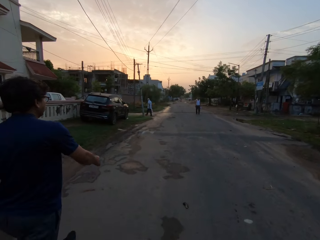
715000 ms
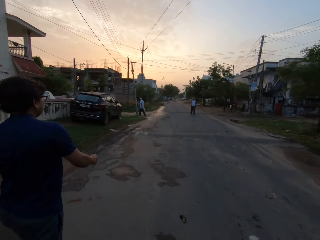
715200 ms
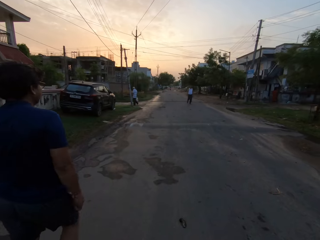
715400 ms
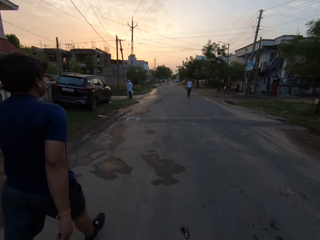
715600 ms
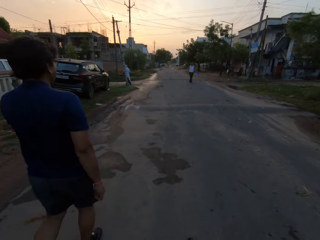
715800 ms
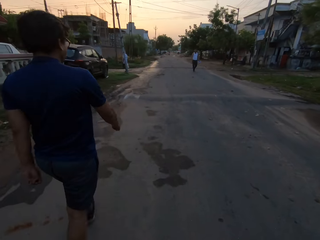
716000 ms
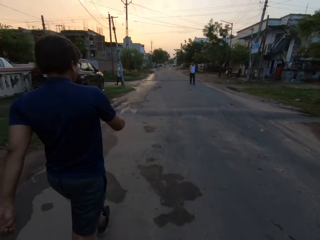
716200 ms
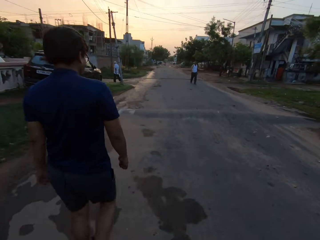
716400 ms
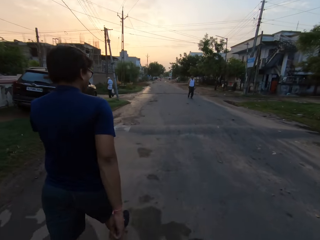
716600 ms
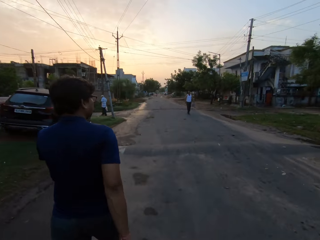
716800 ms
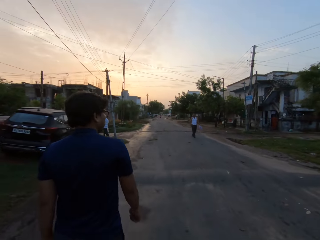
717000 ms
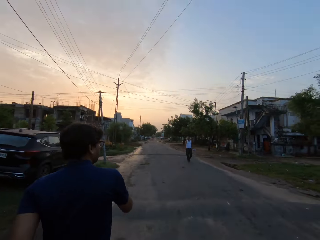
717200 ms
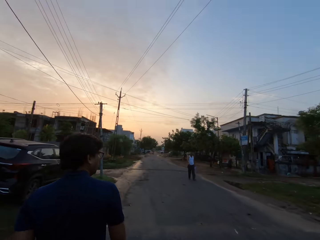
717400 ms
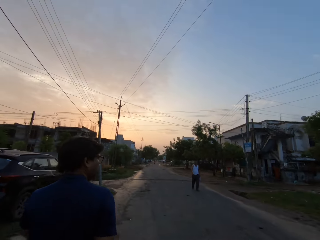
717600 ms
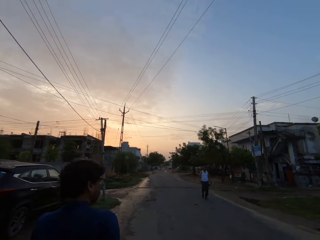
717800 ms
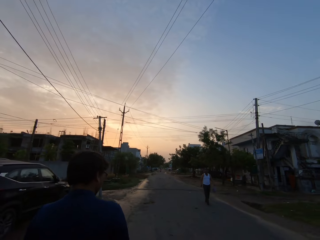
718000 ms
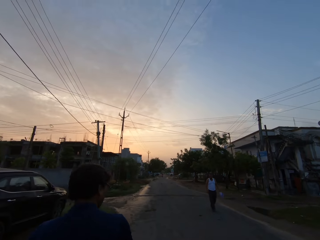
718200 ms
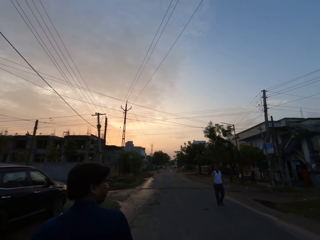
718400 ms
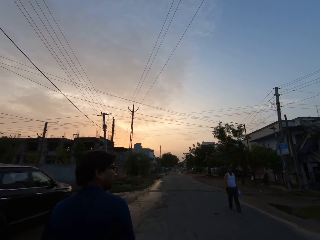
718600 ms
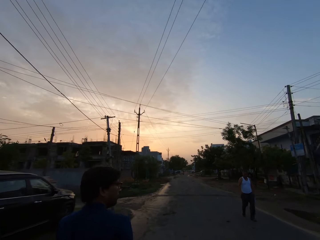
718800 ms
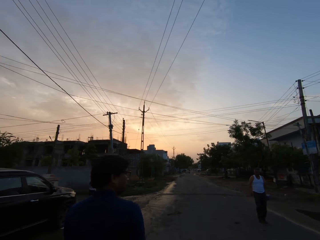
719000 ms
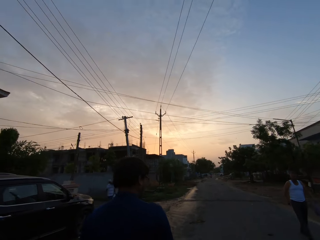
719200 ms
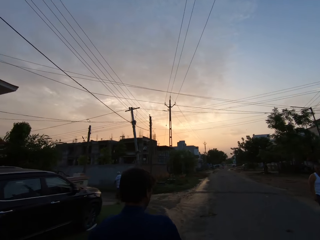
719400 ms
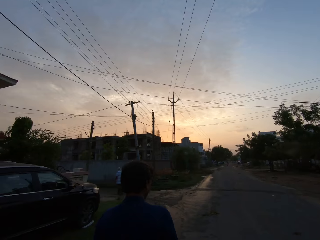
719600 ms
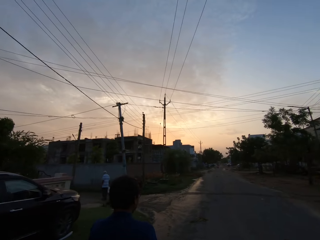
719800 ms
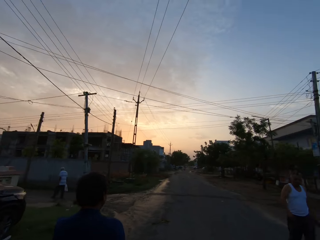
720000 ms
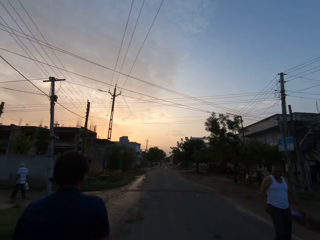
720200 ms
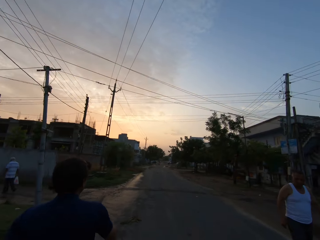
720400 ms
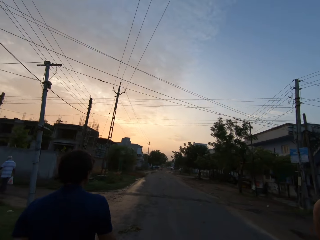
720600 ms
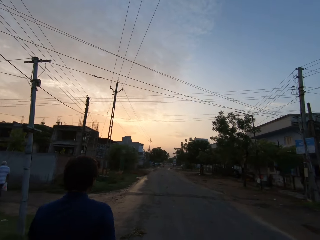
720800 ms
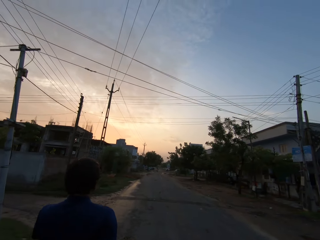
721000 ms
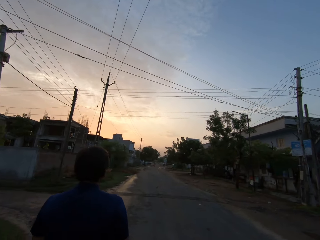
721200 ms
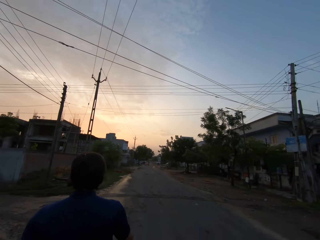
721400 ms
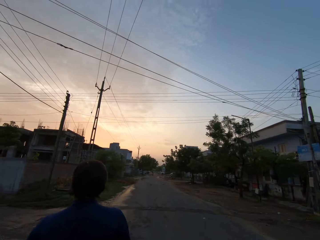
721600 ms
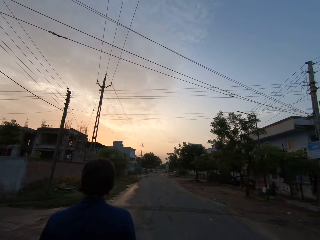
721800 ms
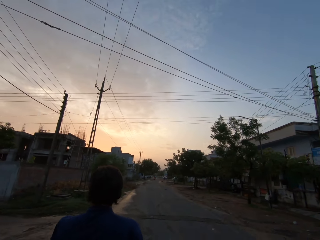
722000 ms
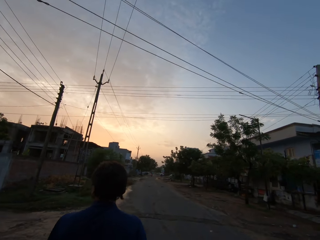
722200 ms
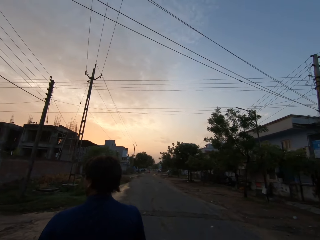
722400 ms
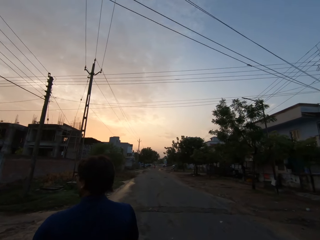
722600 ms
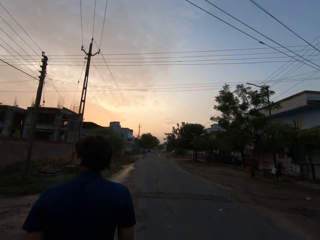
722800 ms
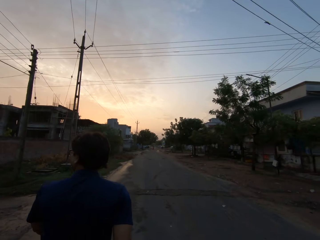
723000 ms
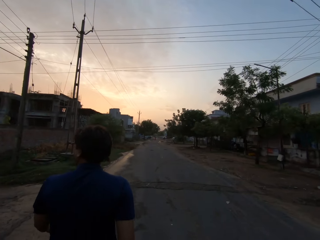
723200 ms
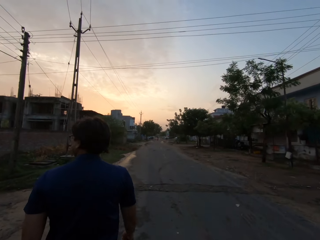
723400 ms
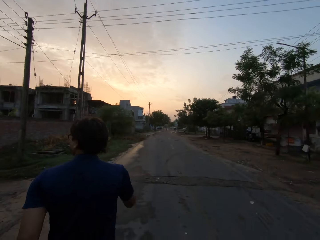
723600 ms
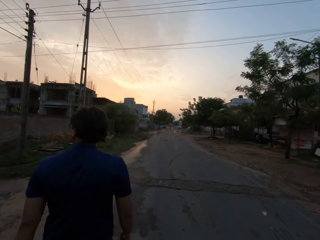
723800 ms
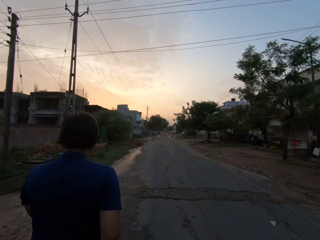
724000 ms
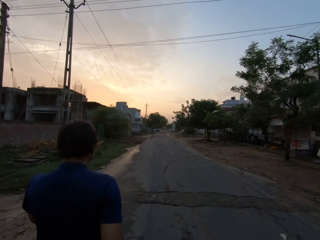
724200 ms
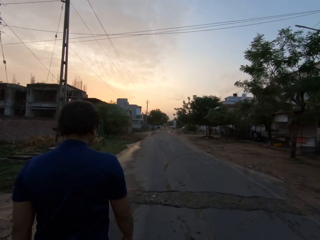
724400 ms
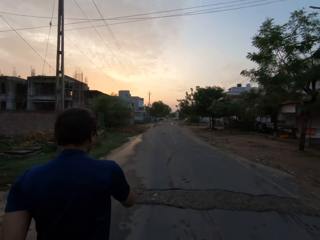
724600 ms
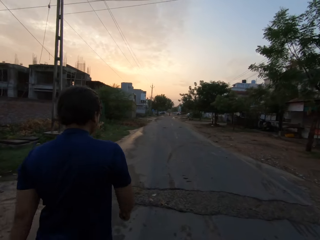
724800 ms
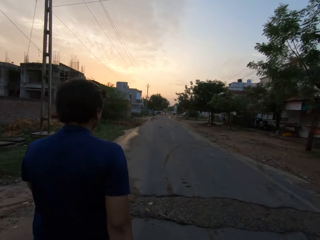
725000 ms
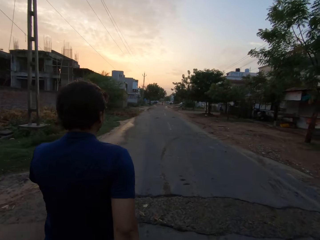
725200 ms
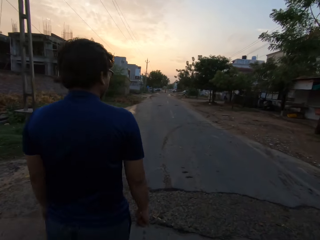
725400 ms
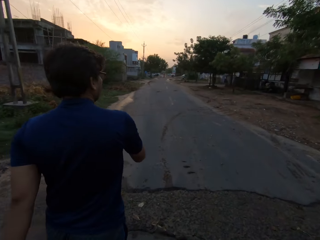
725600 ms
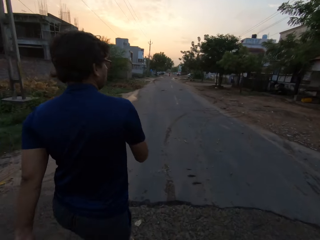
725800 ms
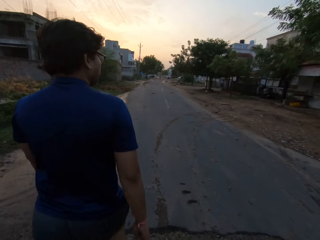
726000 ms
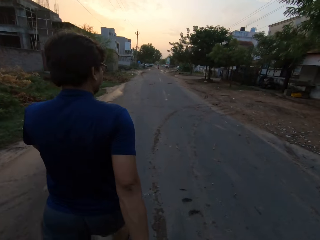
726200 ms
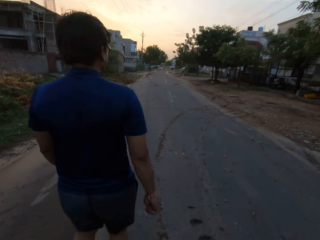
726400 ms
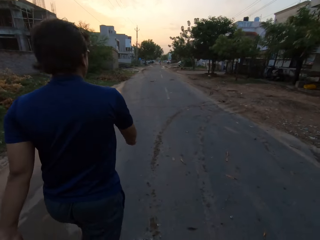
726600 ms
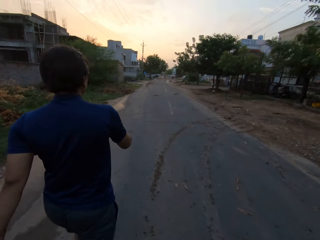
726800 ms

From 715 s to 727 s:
A man looks around on a road. The camera wearer walks past the man on the road.

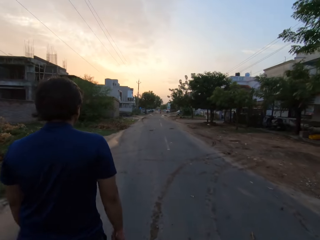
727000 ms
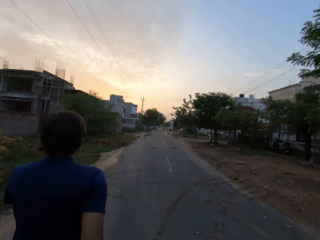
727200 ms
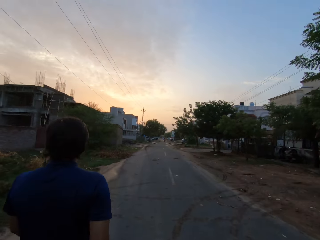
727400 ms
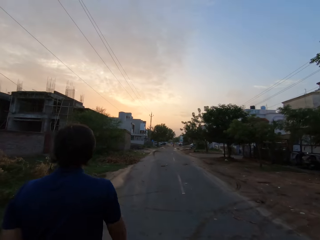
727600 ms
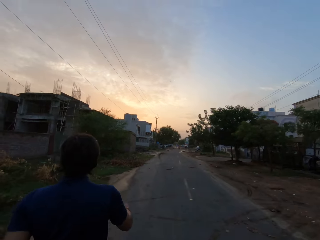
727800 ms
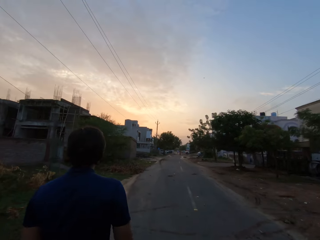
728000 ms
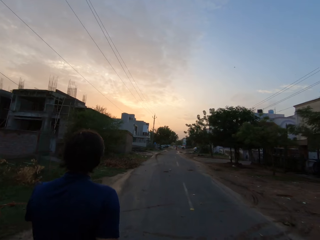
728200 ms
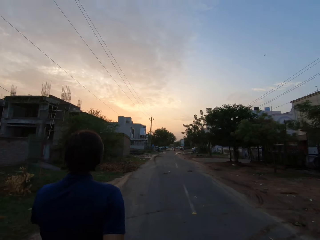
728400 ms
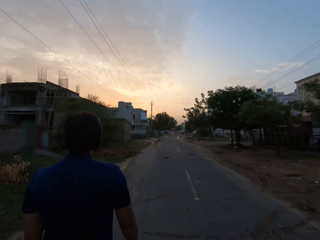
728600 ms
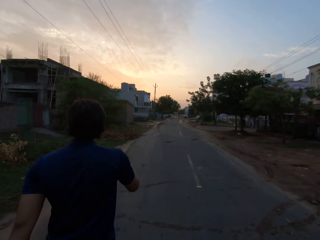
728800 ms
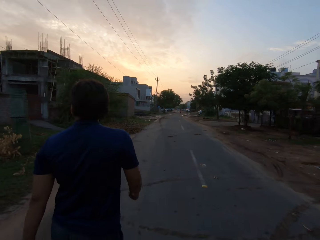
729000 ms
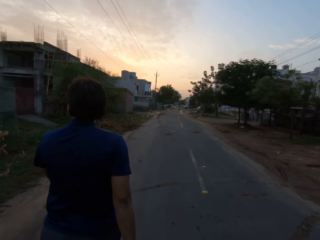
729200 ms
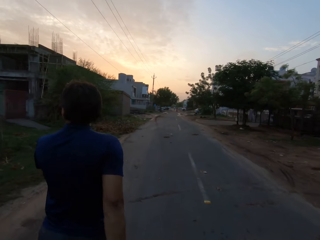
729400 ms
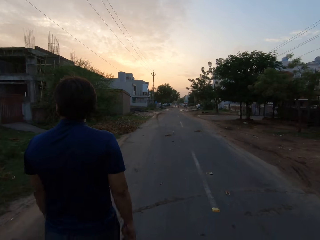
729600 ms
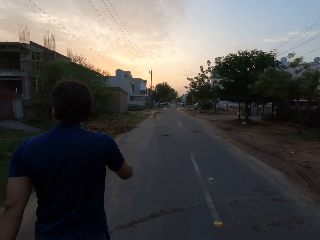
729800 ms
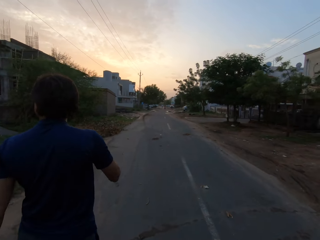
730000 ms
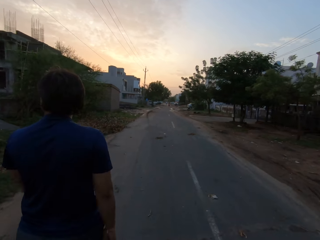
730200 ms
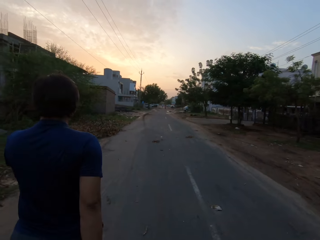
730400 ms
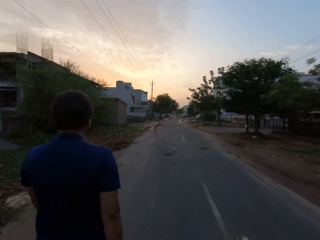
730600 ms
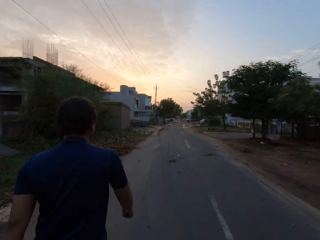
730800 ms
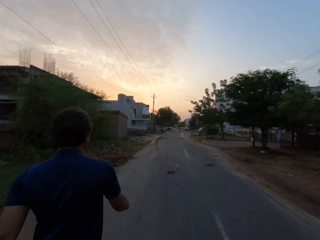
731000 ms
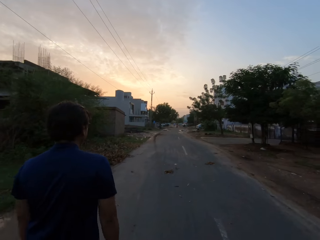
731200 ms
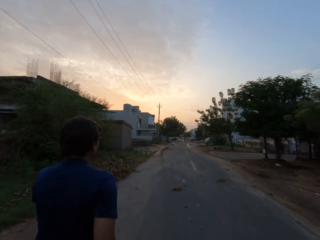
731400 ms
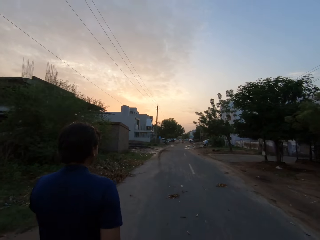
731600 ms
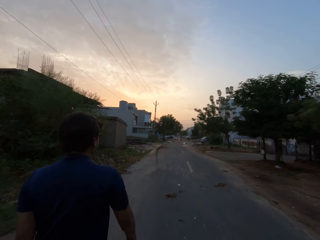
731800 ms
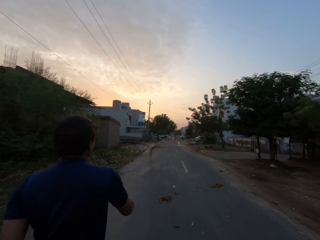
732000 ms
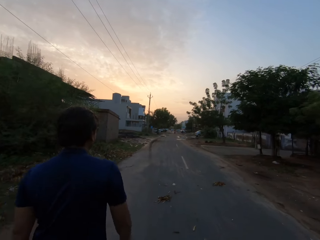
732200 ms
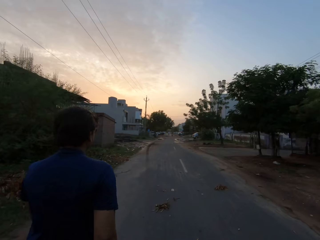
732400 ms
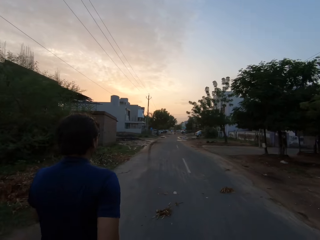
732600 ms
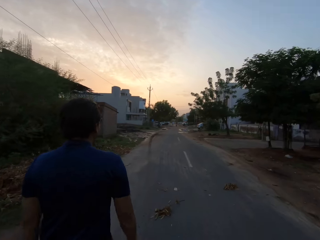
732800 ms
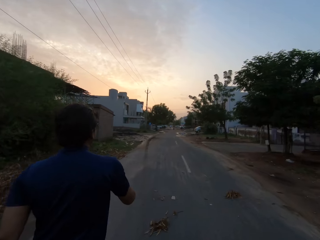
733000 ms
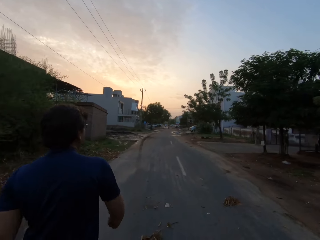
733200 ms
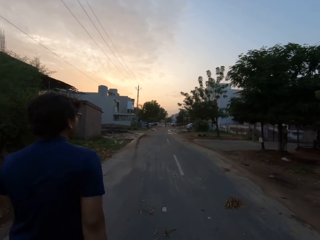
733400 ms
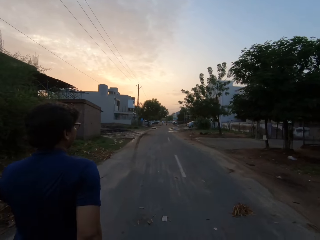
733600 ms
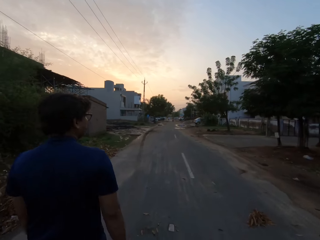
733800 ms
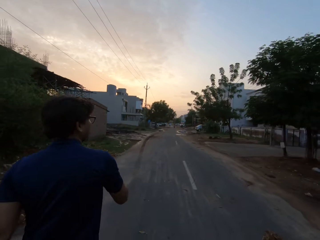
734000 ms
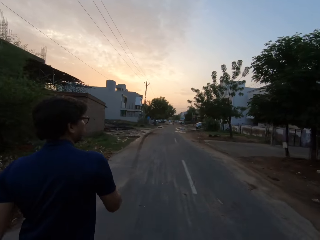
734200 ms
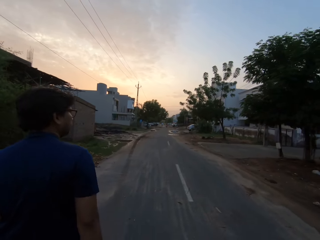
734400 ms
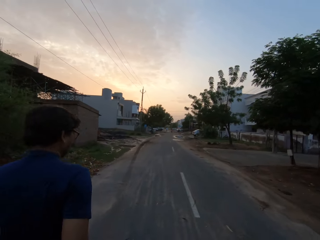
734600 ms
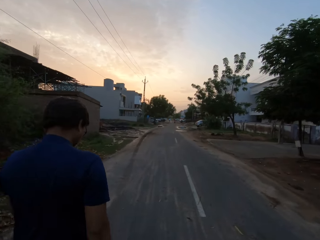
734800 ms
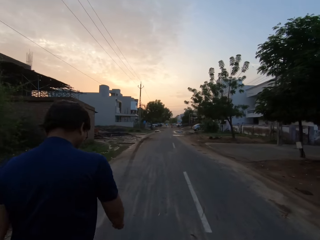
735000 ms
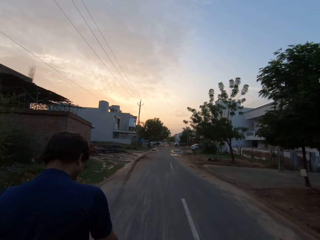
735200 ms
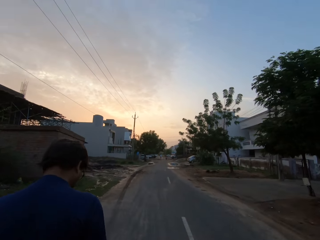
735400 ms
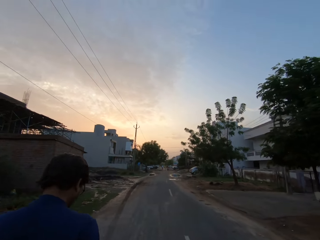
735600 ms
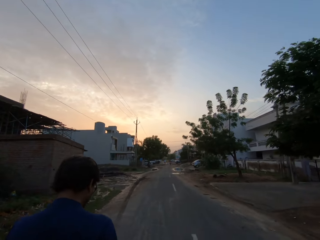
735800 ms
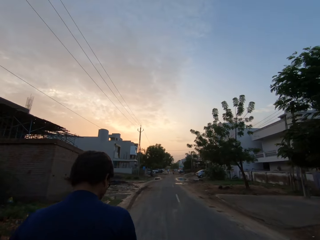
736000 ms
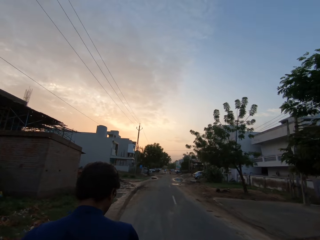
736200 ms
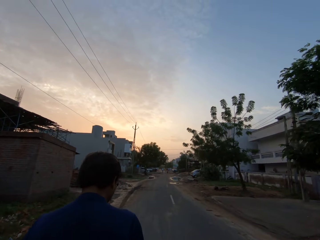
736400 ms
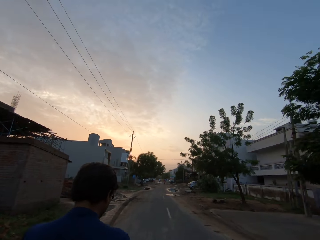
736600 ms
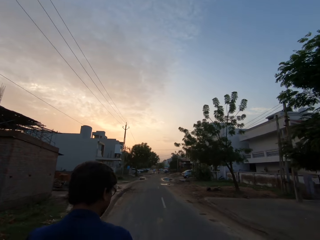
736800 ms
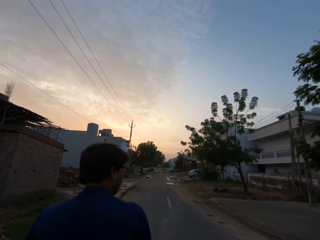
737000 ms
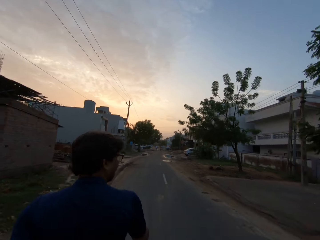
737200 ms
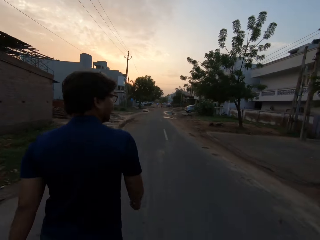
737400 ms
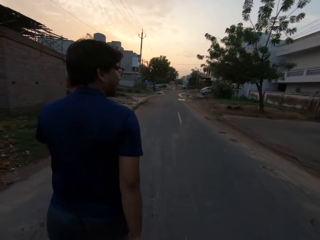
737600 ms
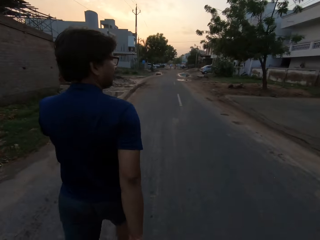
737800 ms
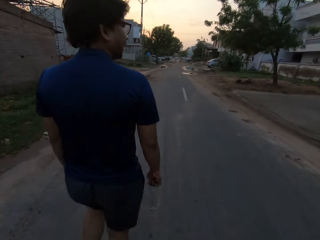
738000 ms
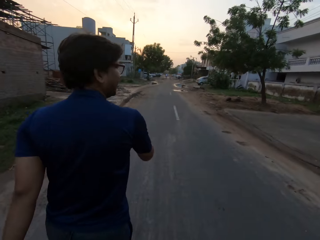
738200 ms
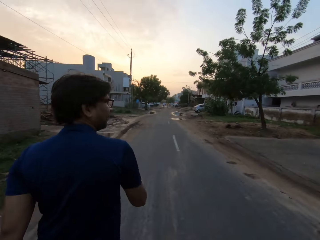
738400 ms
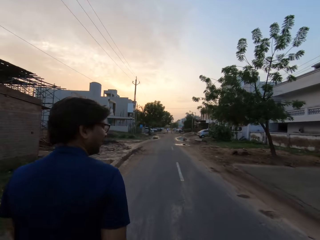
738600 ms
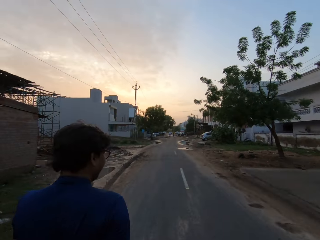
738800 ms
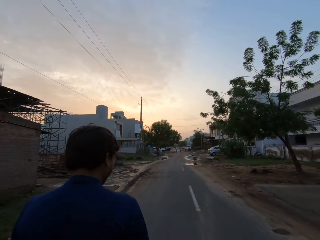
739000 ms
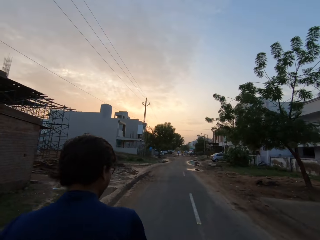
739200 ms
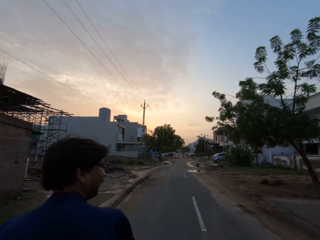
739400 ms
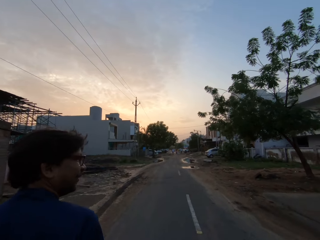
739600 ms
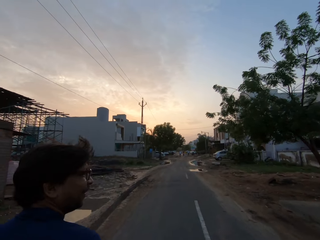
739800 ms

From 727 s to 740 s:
The man speaks to the camera wearer. The camera wearer interacts with the man.
